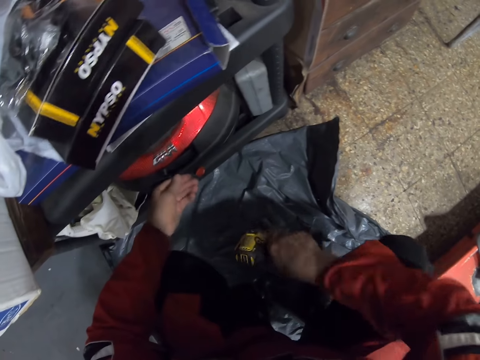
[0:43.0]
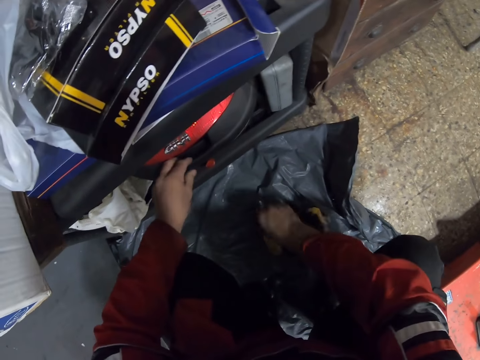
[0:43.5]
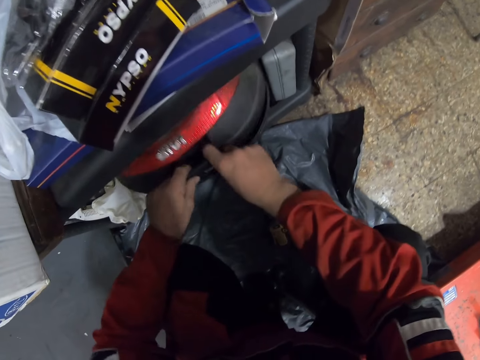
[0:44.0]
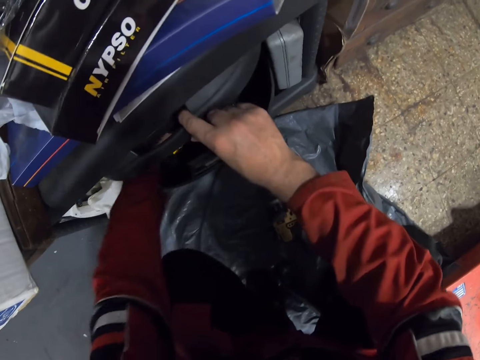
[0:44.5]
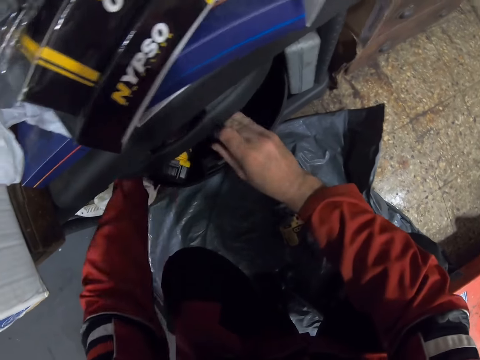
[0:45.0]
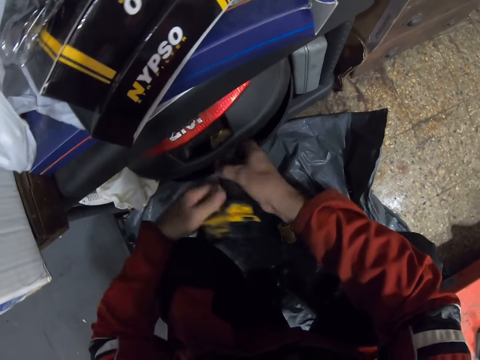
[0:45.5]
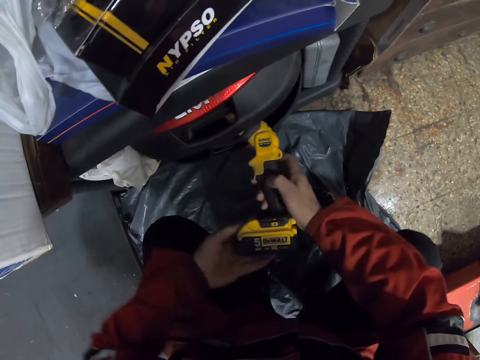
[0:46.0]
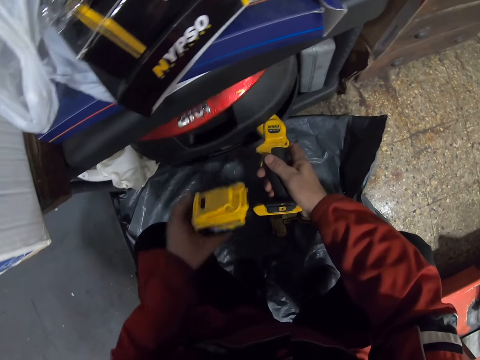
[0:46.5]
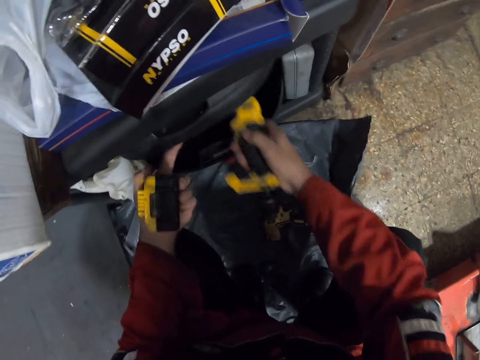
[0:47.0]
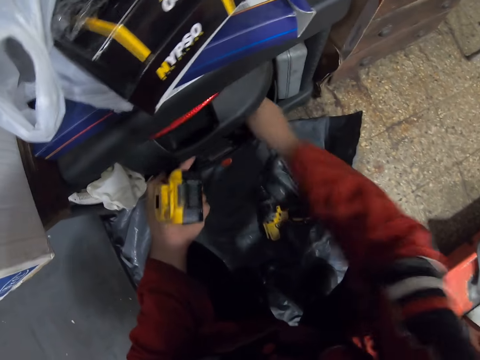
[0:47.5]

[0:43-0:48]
The camera wearer drops the impact wrench on the nylon. They open the toolbox. They bring out the impact wrench from the toolbox. They remove the base of the impact wrench. They put the impact wrench in the toolbox.

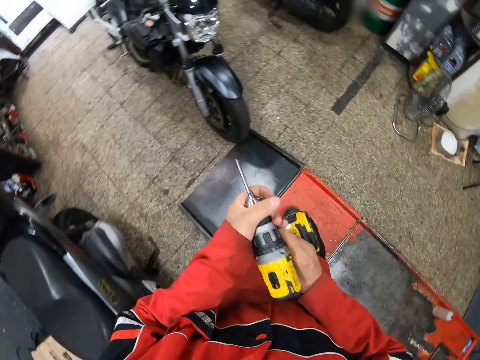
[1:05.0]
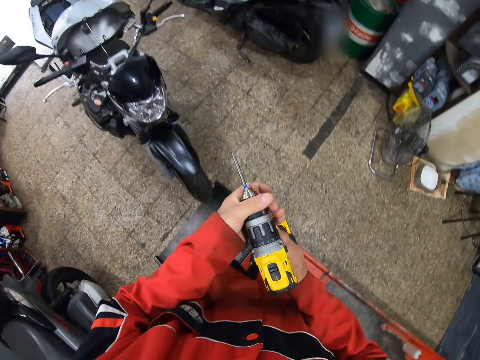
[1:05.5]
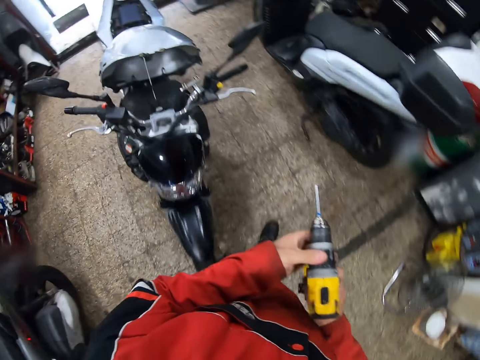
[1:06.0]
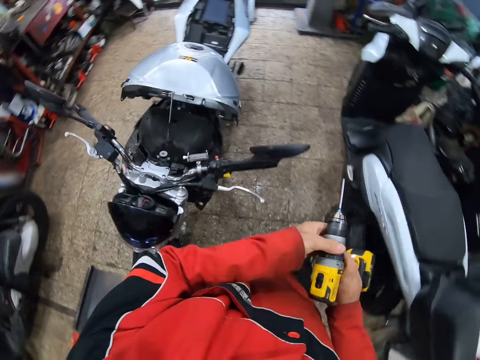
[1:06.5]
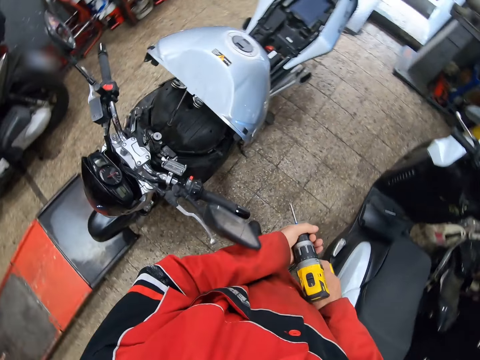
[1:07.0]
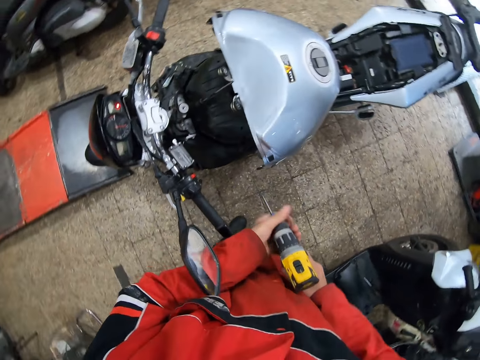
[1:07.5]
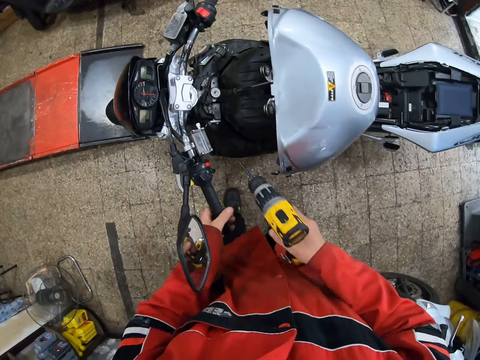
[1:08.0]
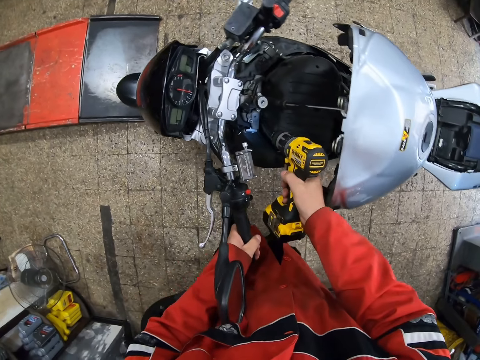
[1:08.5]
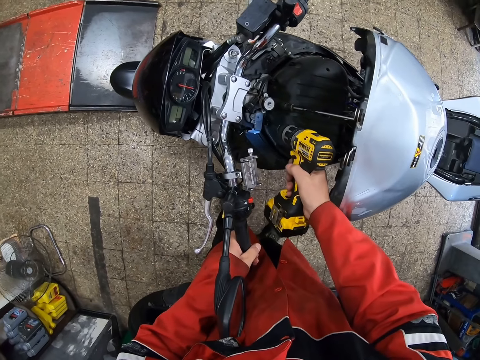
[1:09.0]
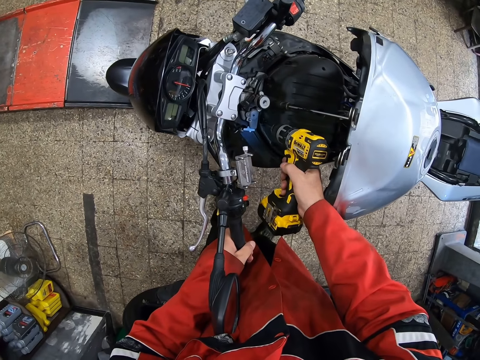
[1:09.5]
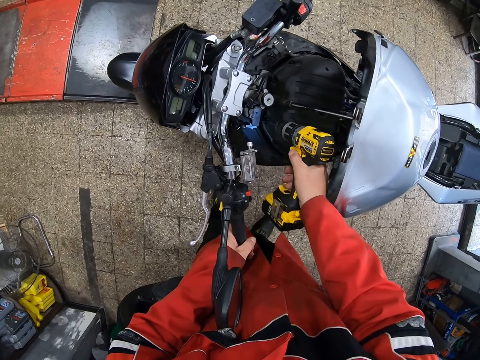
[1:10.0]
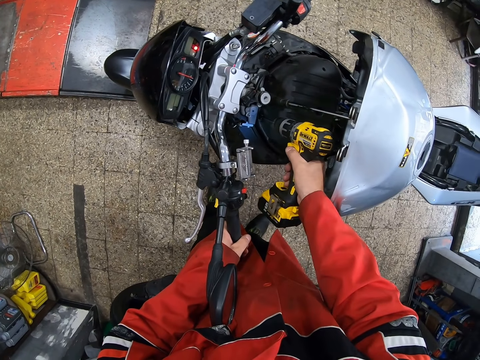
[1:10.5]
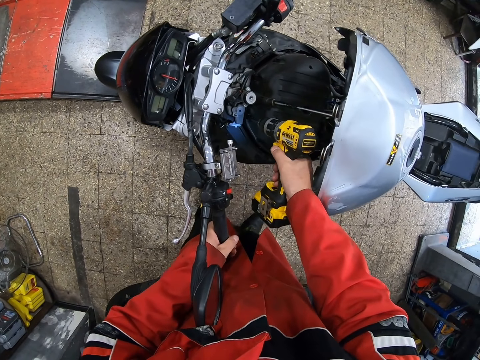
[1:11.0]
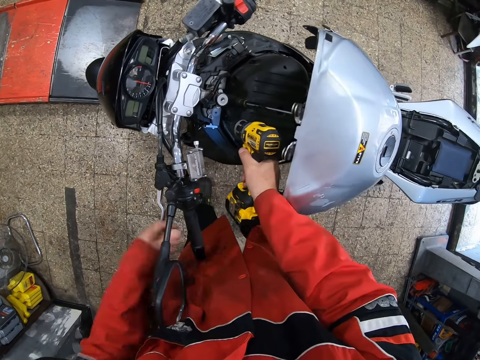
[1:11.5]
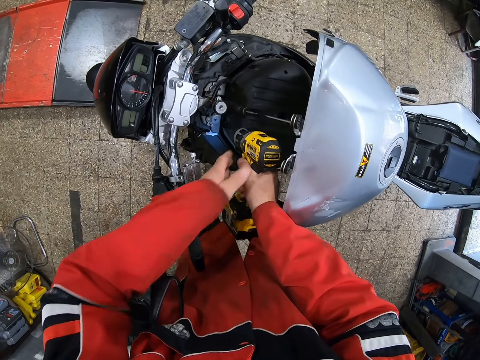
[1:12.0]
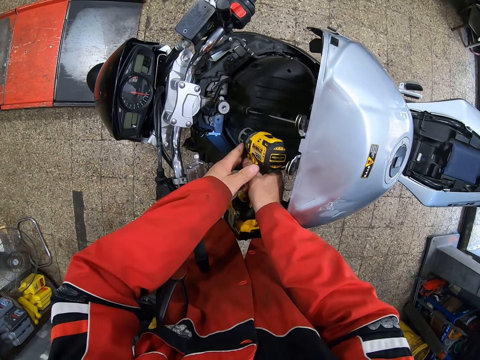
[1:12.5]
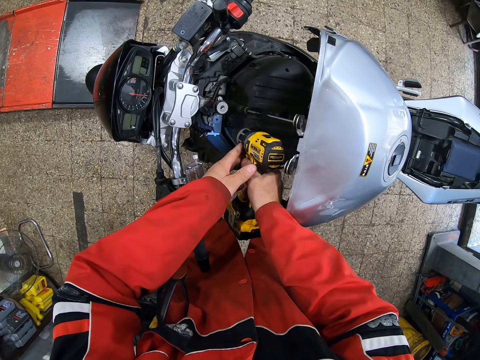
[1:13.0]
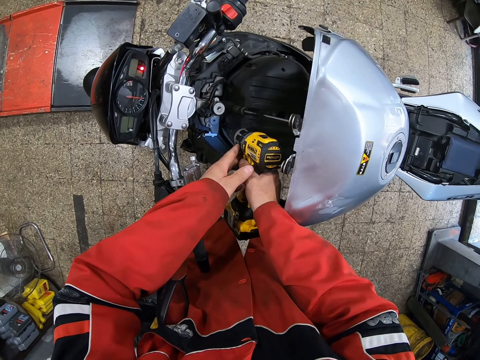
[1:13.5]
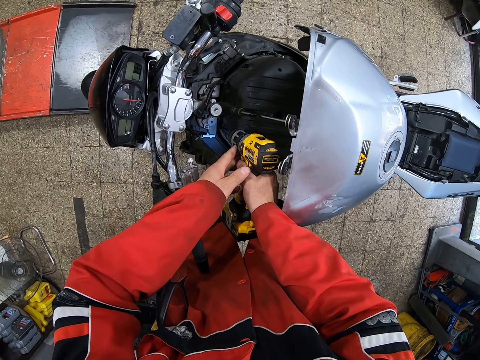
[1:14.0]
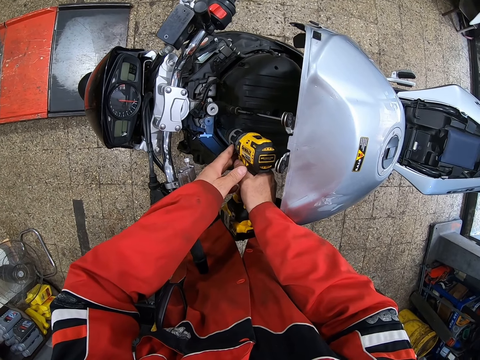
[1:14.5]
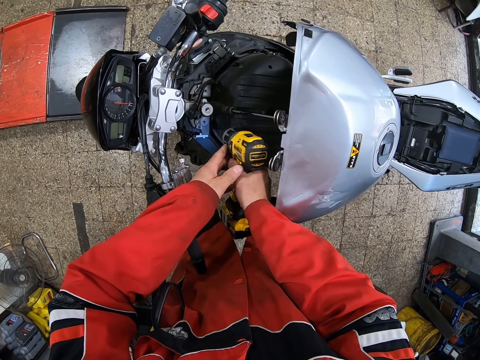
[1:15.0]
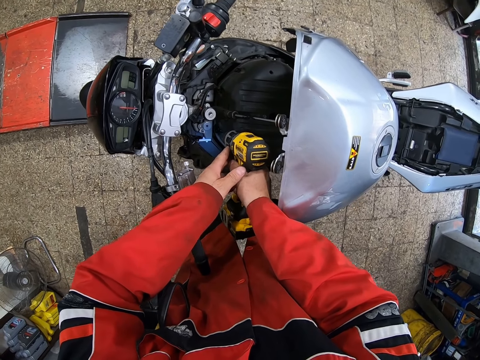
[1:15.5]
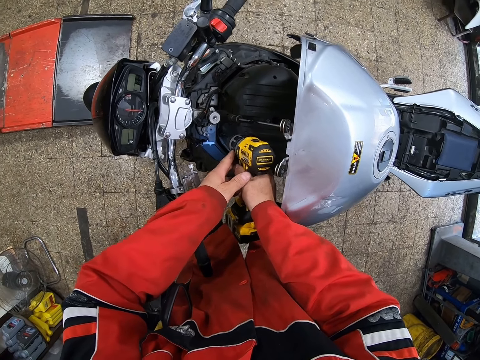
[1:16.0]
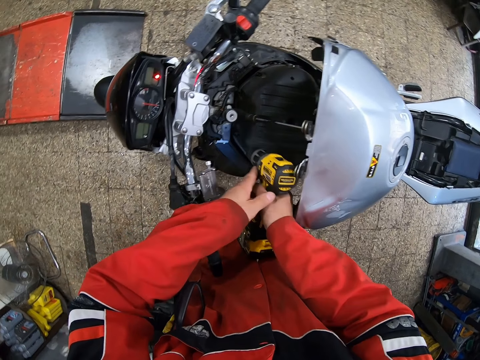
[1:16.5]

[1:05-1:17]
The camera wearer holds the drill machine with both hands. He holds a handle of the bike with his left hand. He unscrews a bolt on the bike with the impact wrench. He tightens the screw.

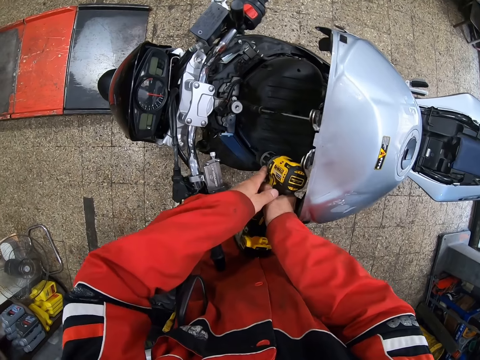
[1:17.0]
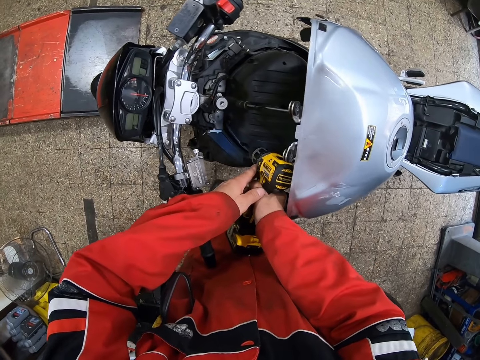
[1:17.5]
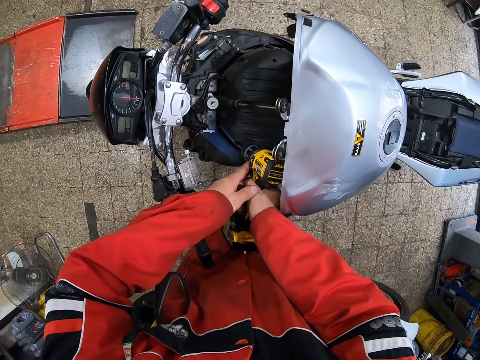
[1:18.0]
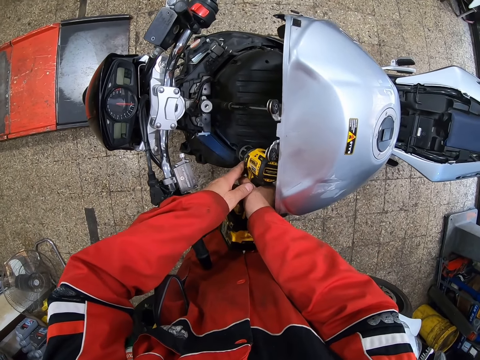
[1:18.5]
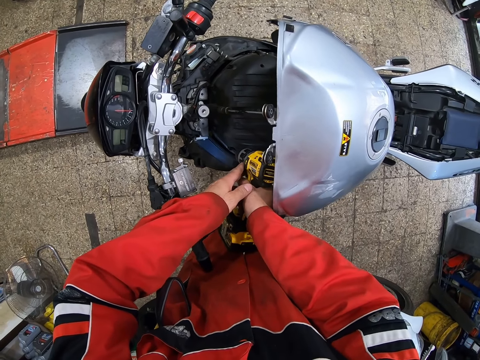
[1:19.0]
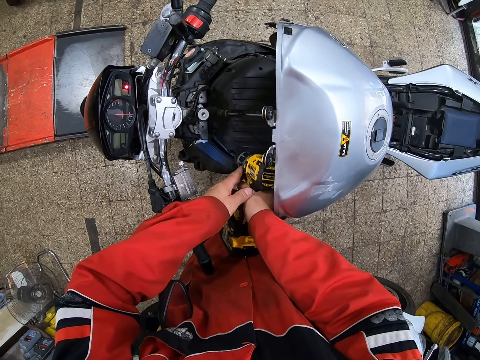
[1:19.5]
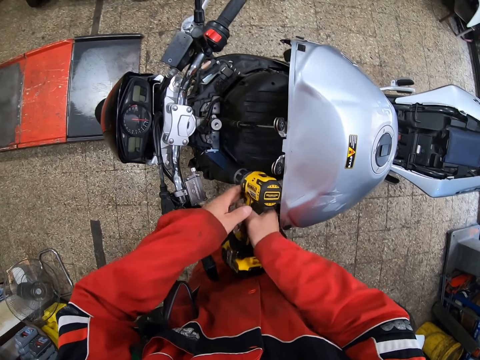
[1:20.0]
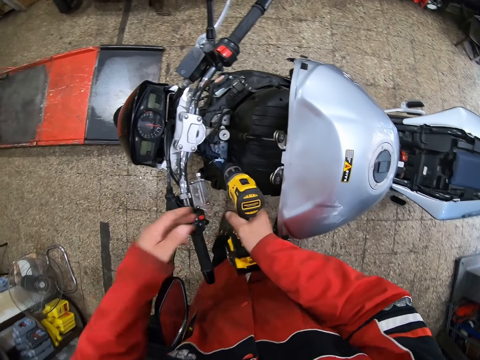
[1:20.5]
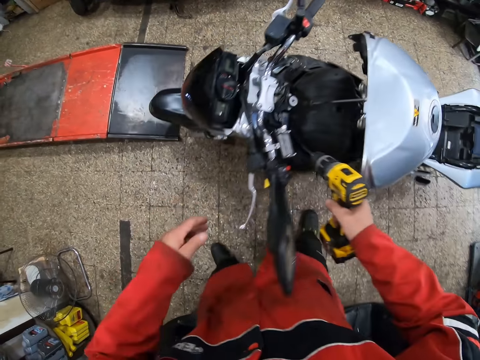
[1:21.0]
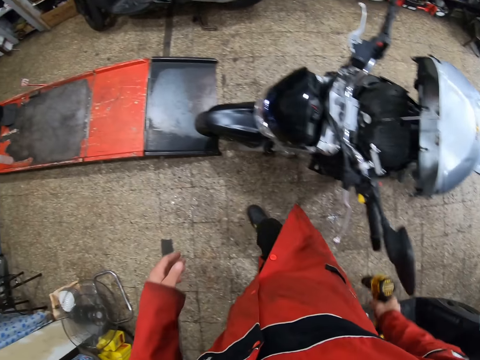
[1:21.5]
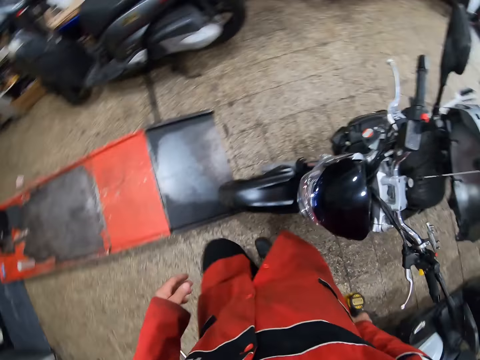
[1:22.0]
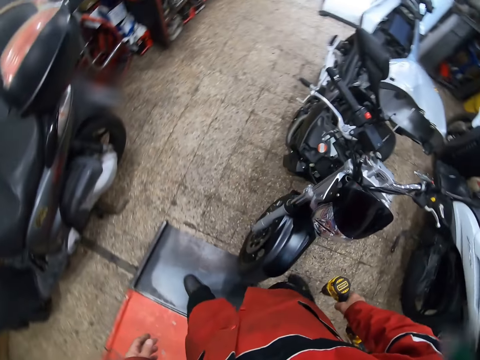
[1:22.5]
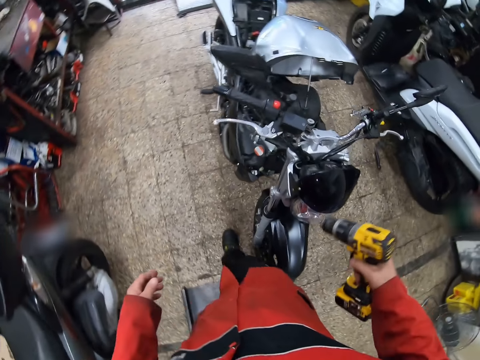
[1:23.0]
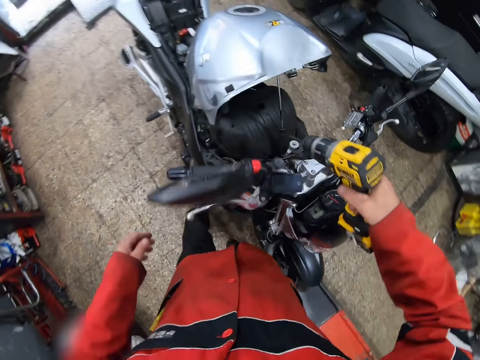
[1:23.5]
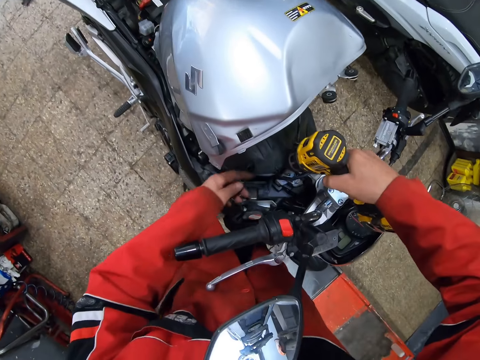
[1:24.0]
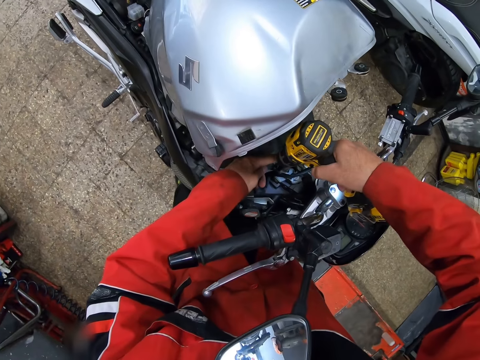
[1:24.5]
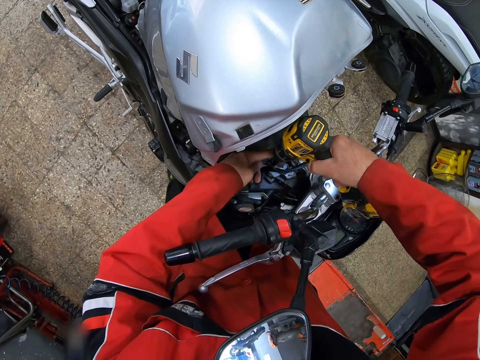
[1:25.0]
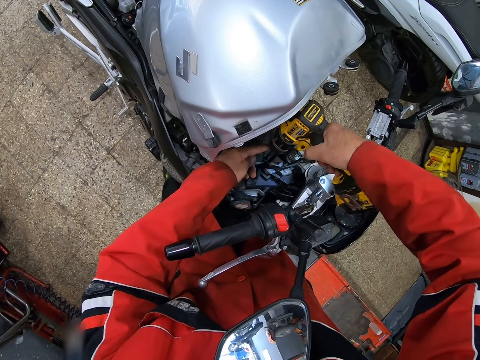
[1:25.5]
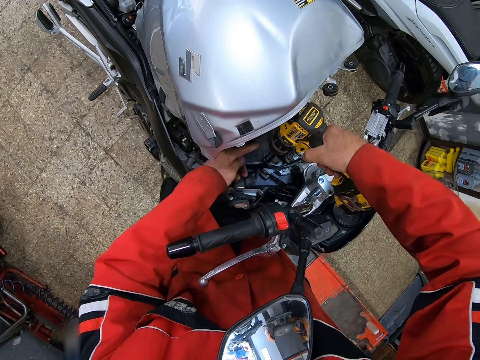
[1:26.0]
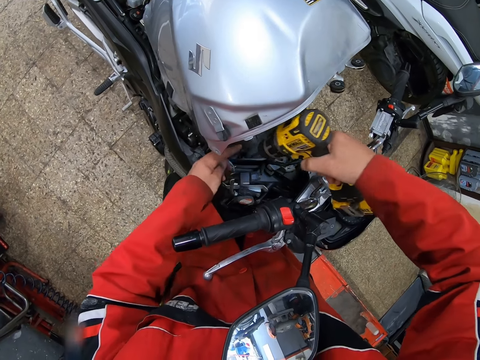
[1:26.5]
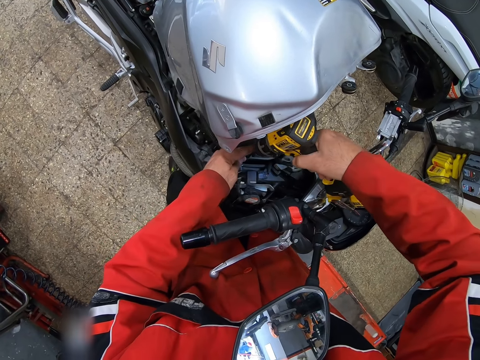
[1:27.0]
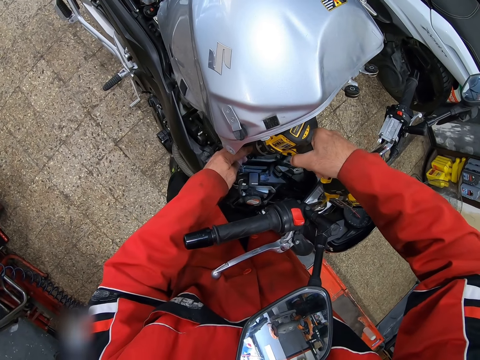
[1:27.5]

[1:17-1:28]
The camera wearer unscrews a bolt on the bike with the impact wrench. They walk to the other side of the bike. They hold the bolt tightening machine. They unscrew a bolt on the bike with the impact wrench. They do it again.
